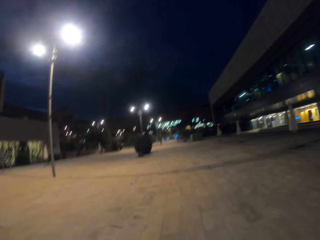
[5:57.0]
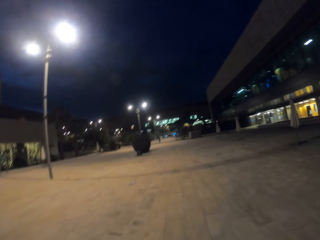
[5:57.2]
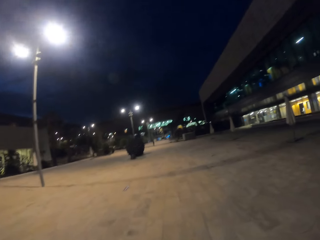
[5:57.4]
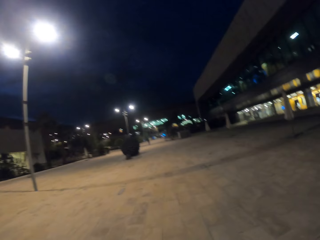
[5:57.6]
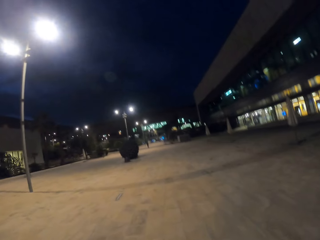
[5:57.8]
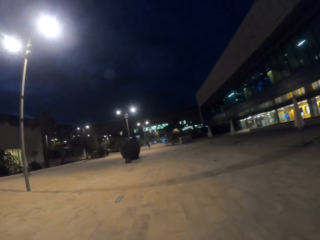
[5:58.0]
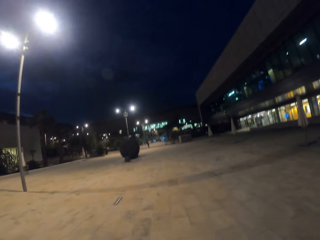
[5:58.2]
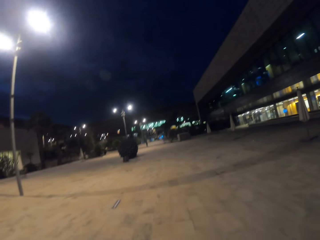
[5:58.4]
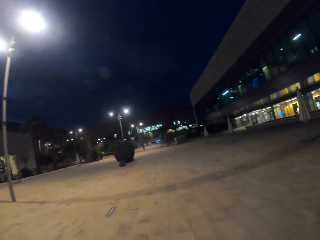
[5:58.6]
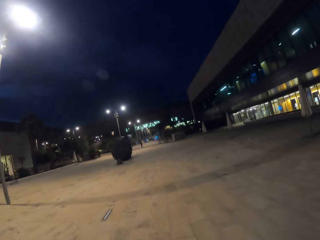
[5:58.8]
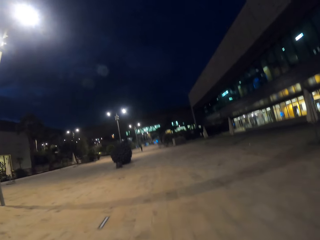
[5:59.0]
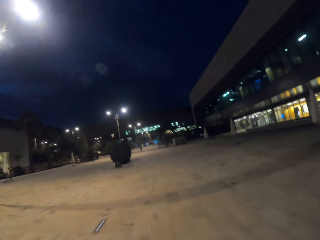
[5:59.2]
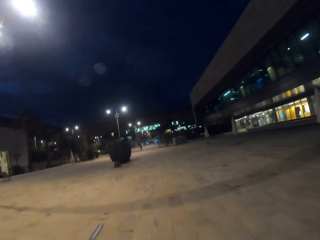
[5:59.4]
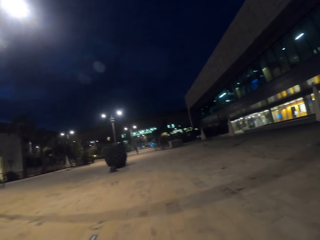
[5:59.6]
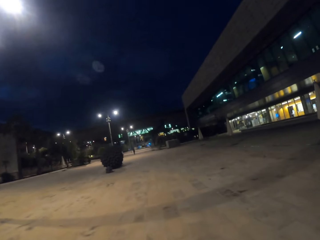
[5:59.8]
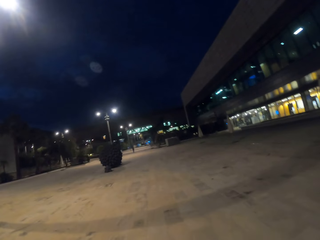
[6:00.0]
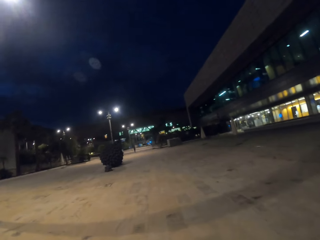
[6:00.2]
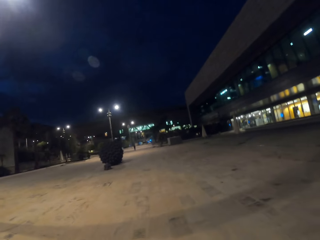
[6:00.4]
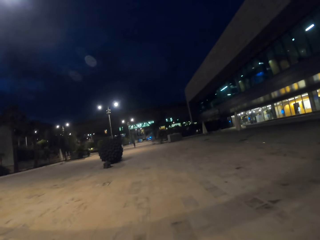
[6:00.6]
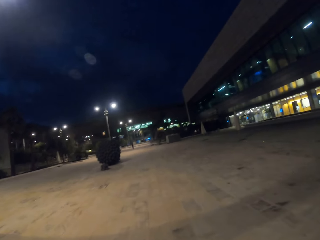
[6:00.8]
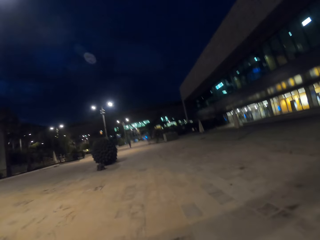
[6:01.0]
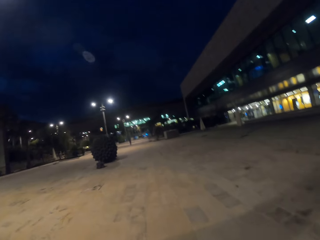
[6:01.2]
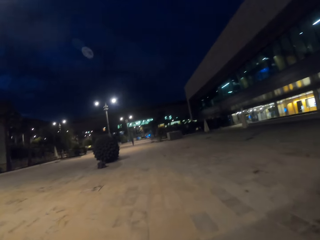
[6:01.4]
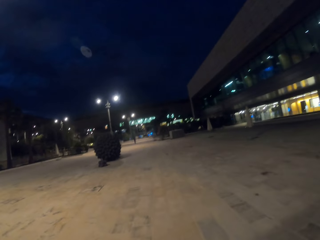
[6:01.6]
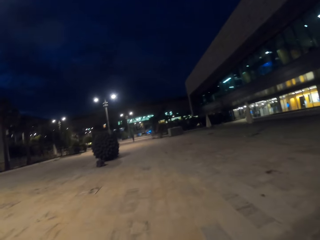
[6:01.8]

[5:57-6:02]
The camera wearer walks around.

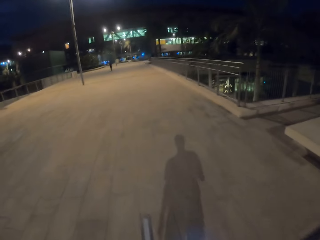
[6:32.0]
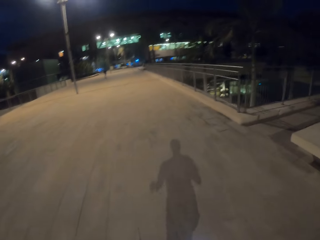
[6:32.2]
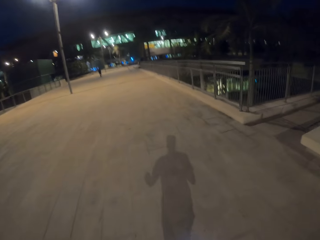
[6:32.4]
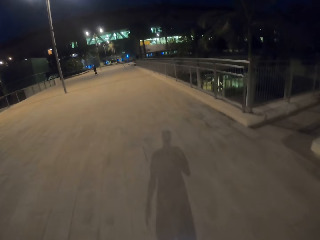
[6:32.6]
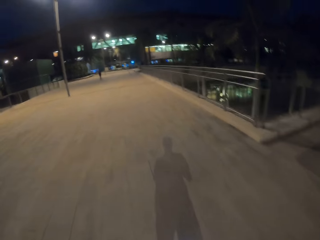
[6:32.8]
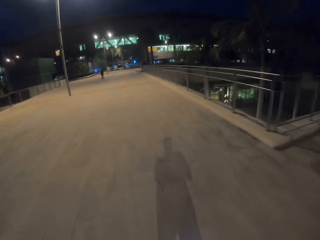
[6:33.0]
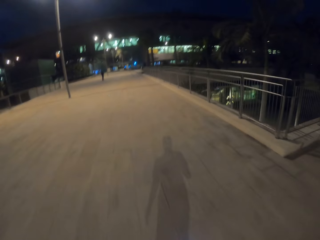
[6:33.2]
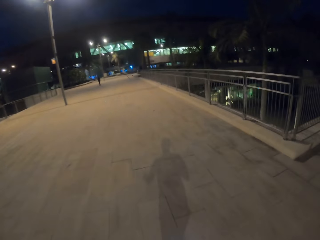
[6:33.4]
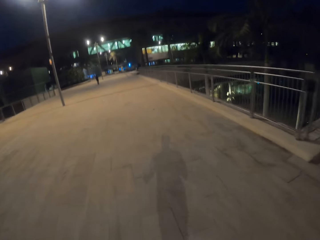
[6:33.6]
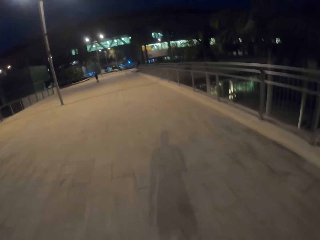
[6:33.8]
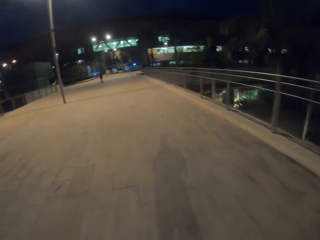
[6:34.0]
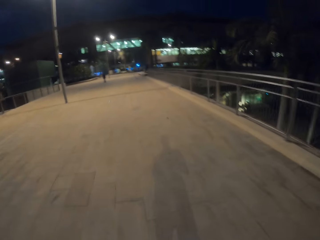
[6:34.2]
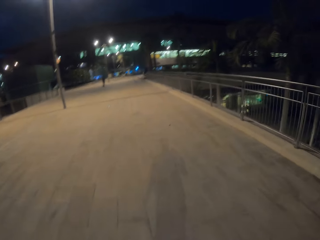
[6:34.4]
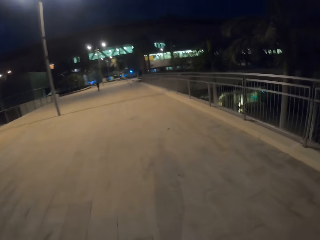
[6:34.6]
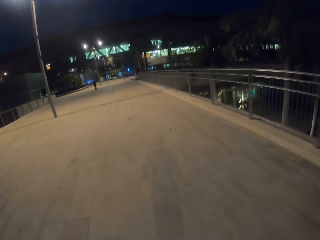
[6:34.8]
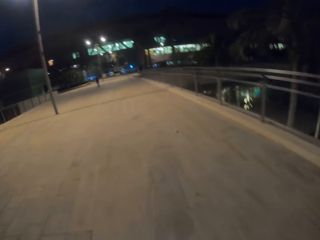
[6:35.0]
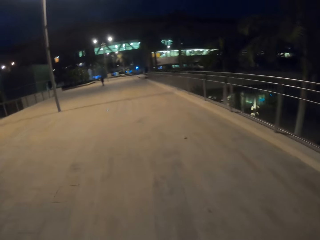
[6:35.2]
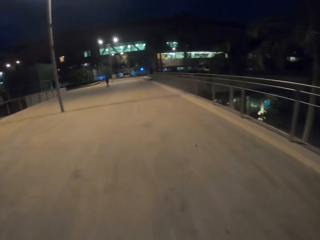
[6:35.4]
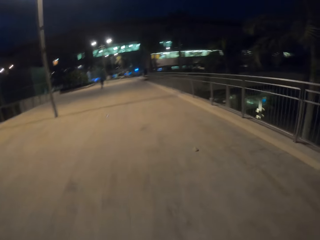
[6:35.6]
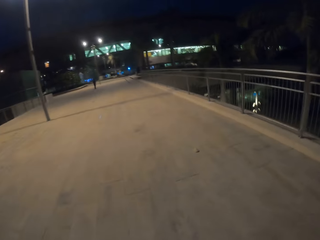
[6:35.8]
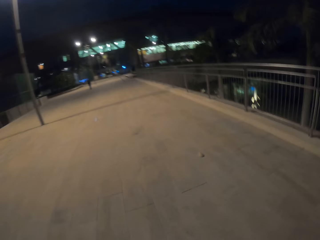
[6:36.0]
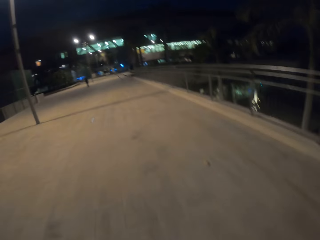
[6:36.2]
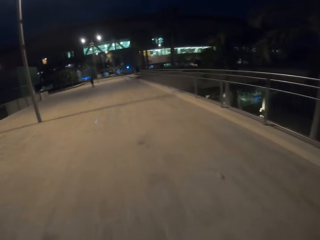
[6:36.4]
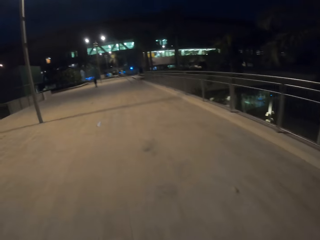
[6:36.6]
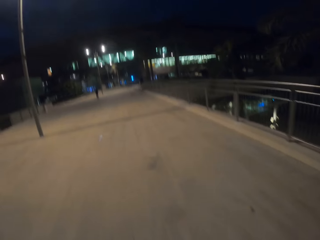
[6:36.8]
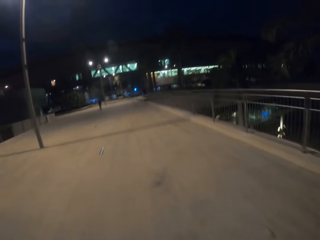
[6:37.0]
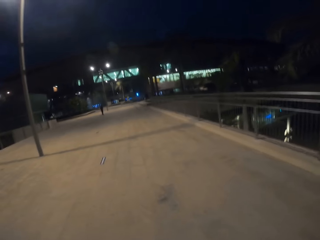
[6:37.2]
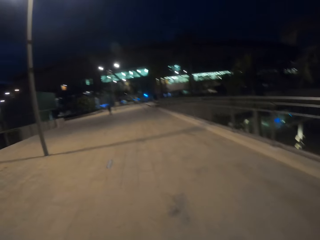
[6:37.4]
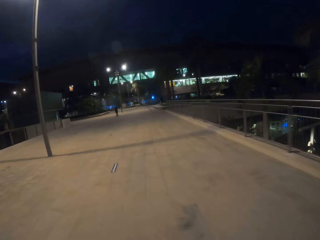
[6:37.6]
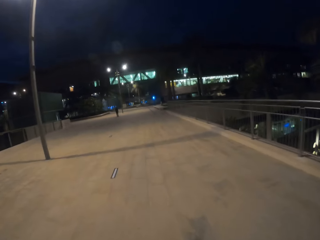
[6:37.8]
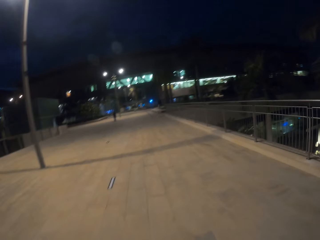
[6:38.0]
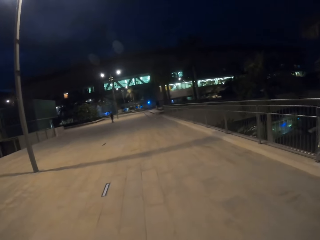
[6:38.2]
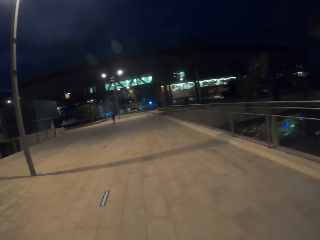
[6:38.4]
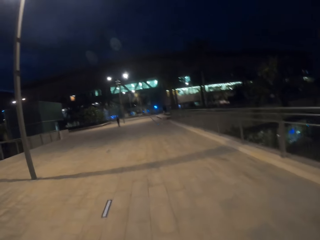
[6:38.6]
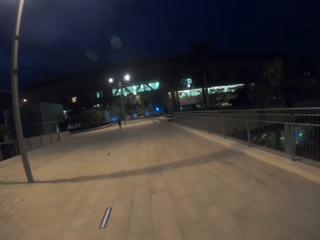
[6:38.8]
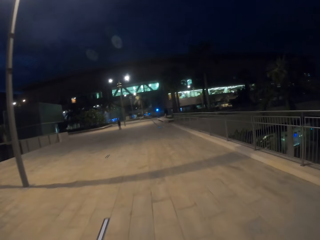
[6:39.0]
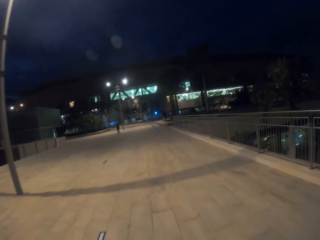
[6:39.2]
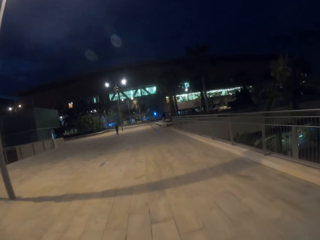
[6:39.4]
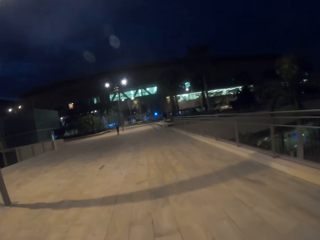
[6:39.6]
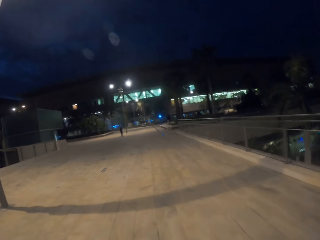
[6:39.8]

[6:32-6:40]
A person walks ahead of the camera wearer.

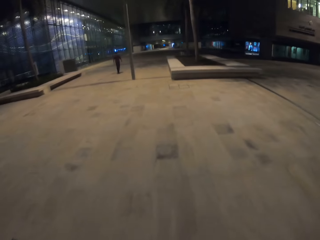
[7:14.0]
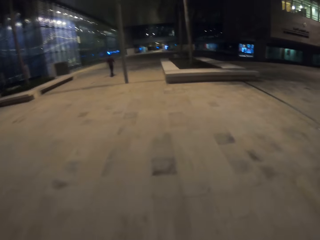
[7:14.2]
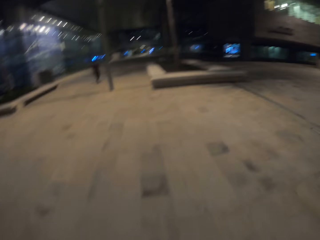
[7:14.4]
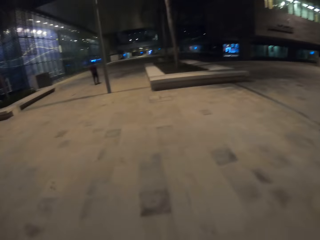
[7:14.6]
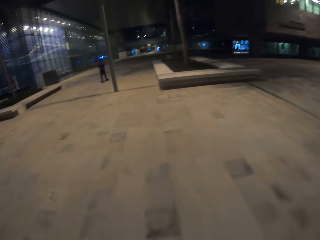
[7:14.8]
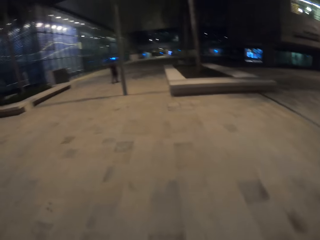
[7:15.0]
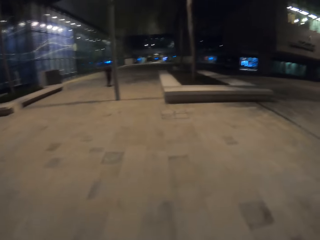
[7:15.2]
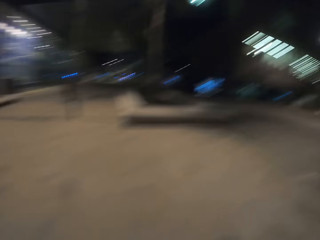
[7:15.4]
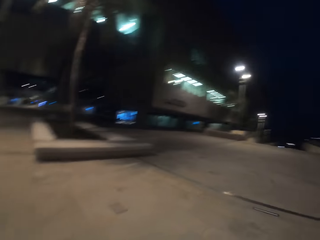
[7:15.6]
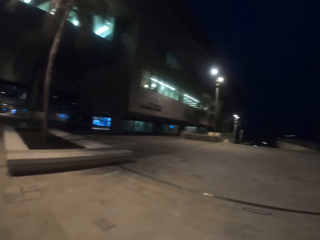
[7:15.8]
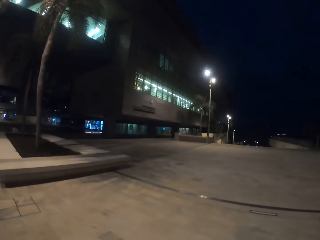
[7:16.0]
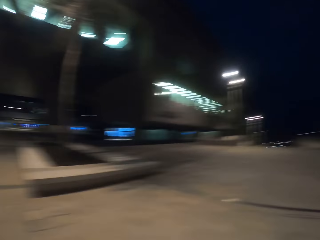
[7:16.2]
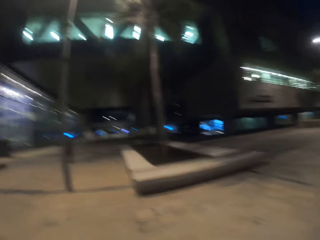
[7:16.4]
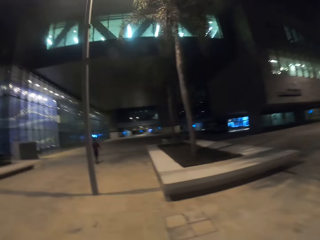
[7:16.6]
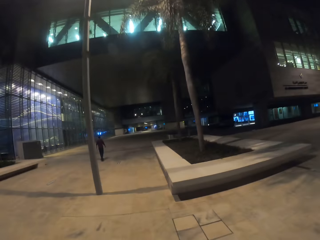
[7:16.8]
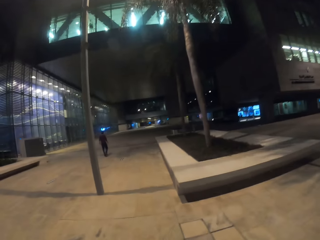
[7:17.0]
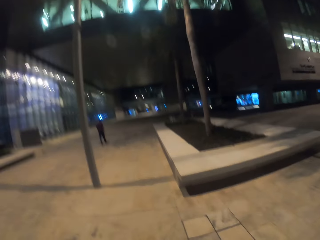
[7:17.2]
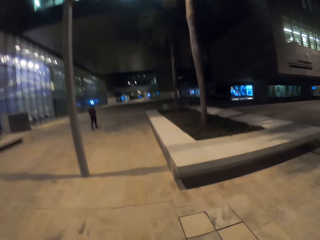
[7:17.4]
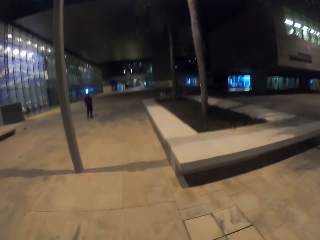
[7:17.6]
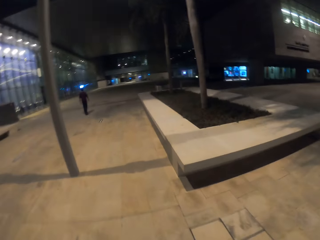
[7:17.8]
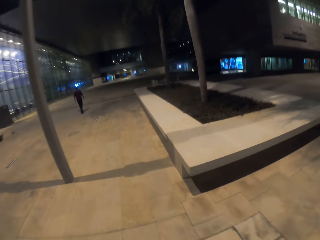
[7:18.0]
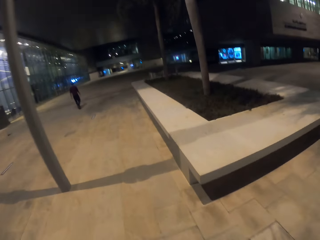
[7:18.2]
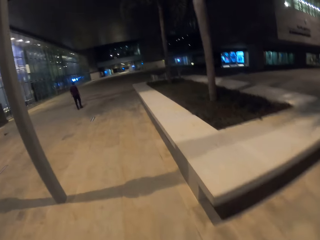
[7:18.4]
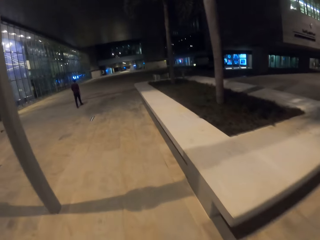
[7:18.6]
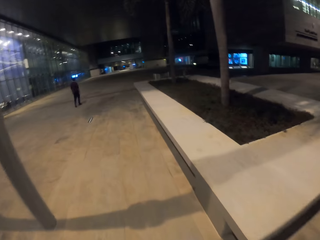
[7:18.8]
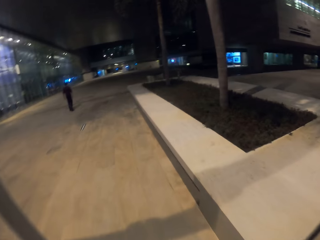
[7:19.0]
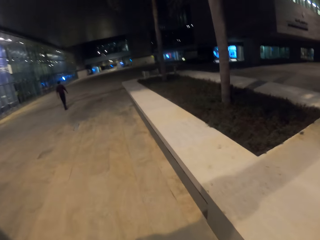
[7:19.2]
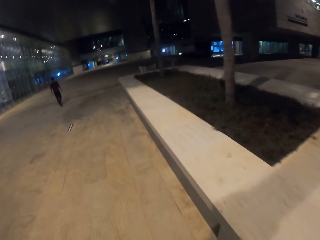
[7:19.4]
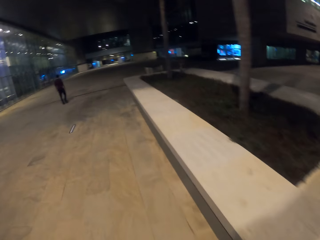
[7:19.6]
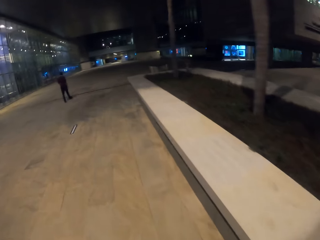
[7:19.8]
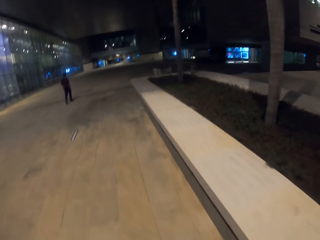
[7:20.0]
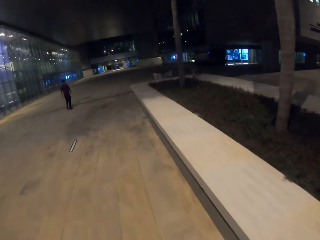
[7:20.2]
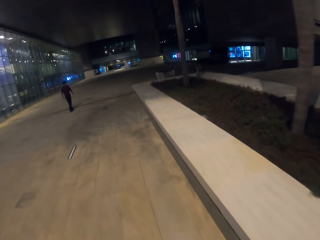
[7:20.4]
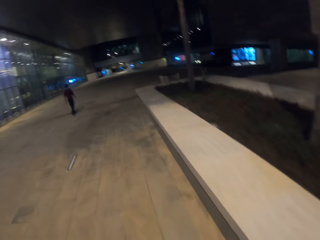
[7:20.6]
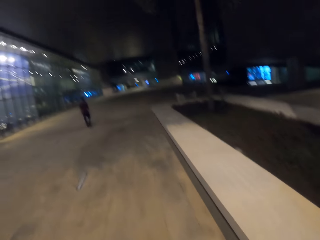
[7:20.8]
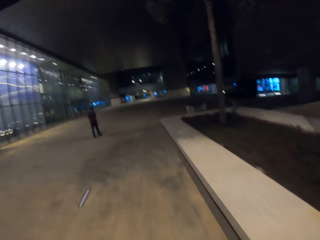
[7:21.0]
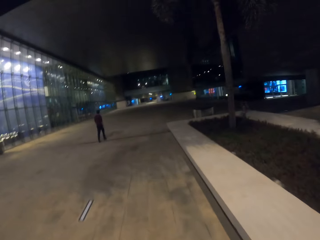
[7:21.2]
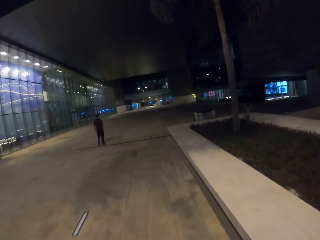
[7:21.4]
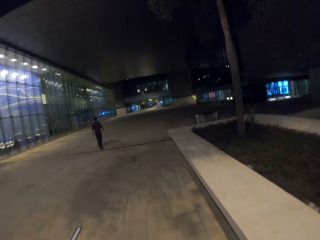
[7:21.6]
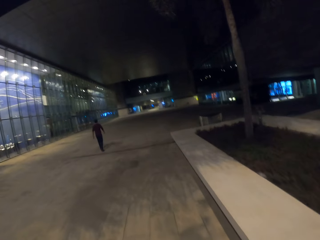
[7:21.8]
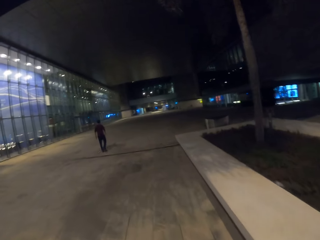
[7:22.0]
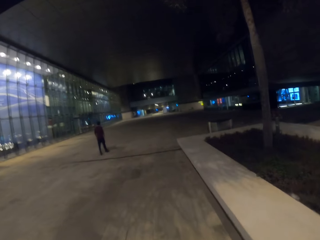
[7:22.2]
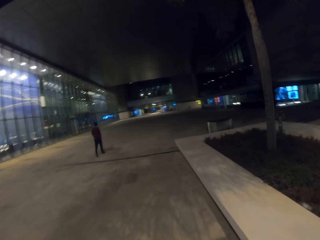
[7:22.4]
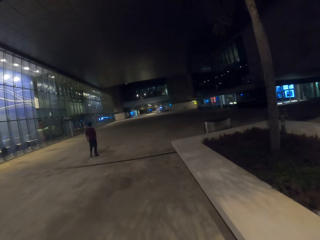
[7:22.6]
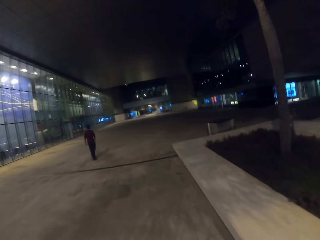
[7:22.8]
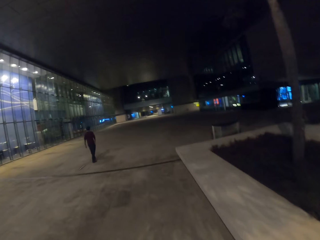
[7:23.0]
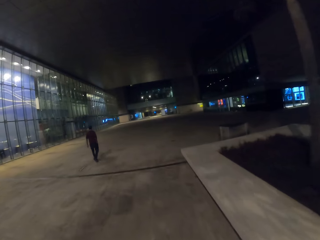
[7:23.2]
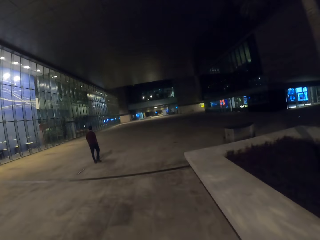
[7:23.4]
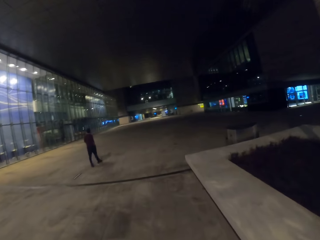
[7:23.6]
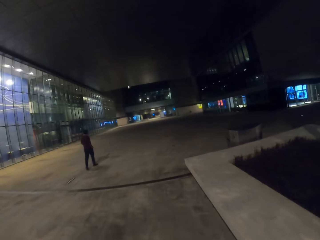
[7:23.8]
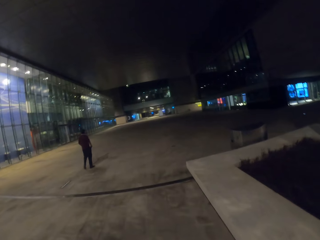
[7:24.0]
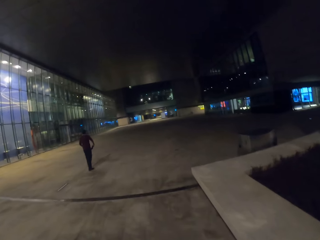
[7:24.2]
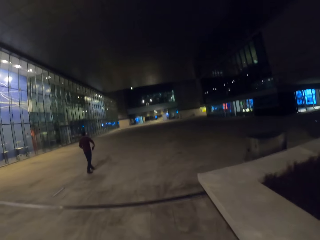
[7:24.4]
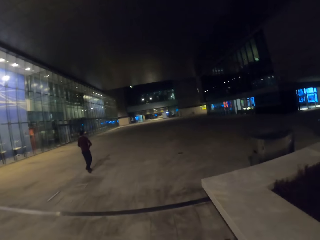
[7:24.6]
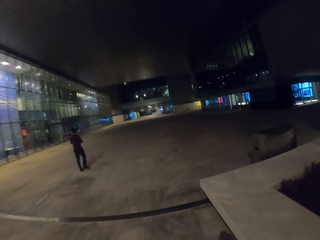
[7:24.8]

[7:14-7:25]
The camera wearer looks around.
